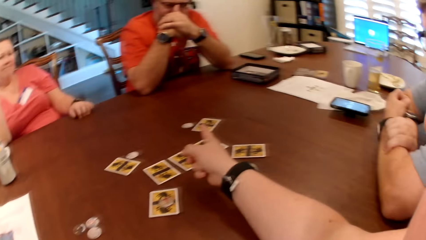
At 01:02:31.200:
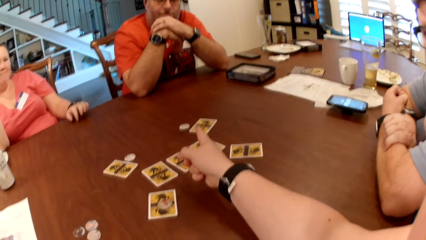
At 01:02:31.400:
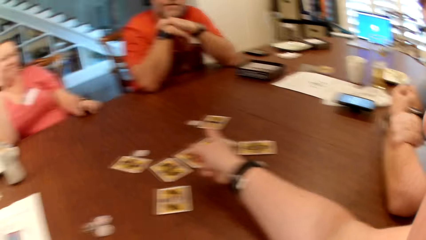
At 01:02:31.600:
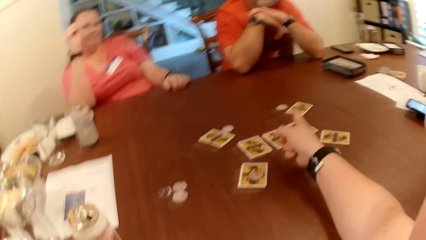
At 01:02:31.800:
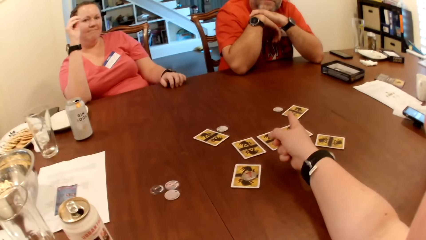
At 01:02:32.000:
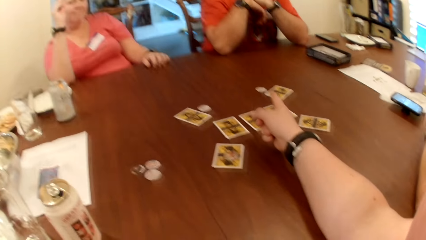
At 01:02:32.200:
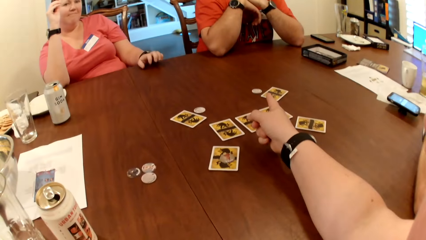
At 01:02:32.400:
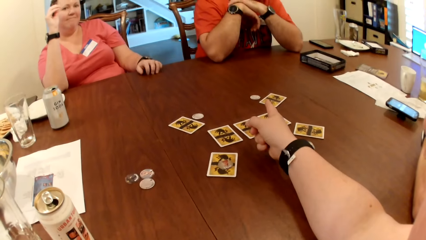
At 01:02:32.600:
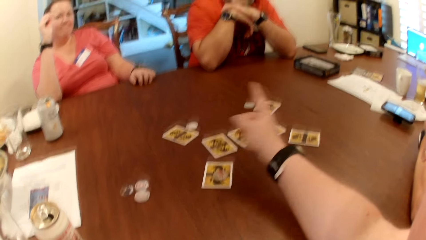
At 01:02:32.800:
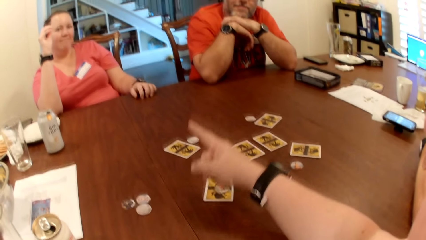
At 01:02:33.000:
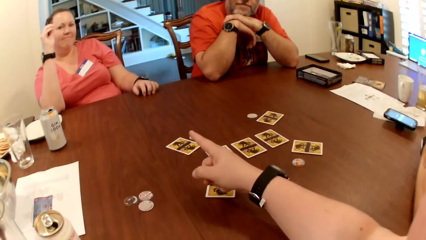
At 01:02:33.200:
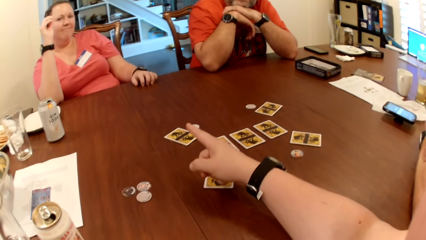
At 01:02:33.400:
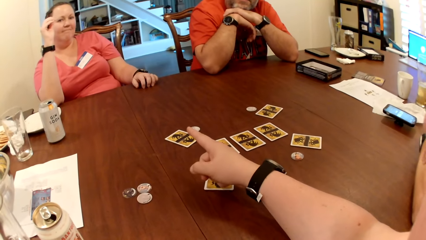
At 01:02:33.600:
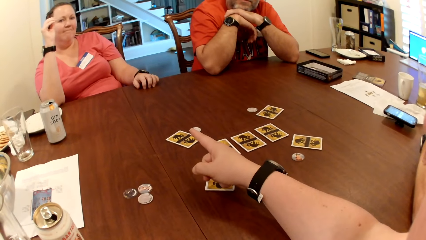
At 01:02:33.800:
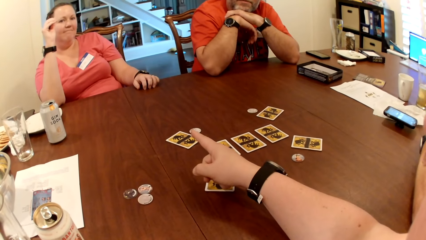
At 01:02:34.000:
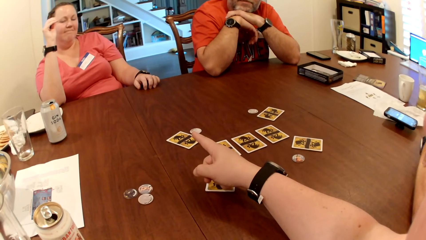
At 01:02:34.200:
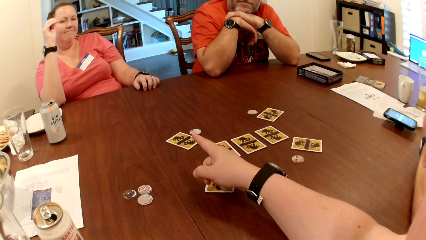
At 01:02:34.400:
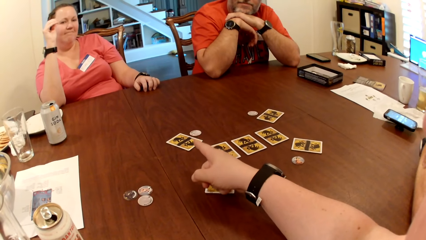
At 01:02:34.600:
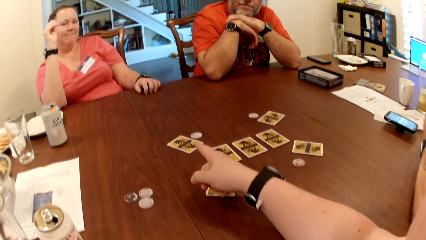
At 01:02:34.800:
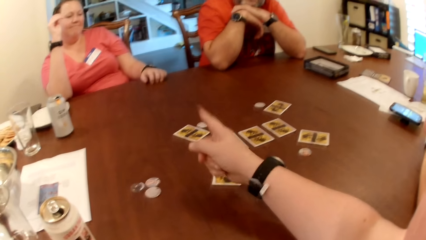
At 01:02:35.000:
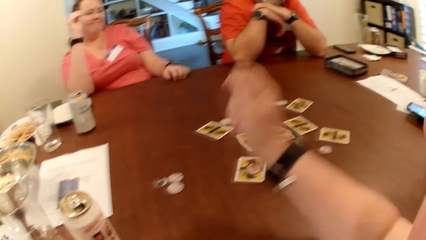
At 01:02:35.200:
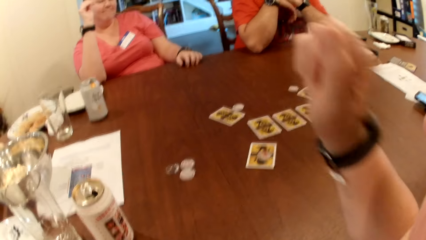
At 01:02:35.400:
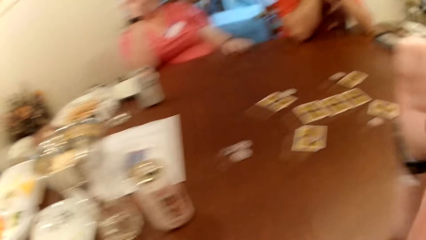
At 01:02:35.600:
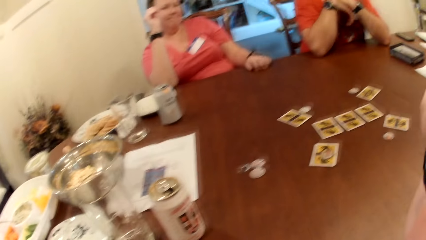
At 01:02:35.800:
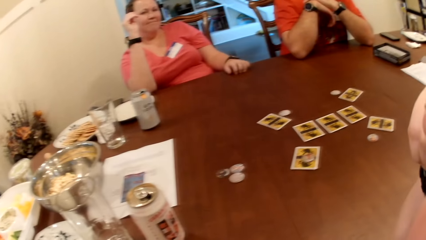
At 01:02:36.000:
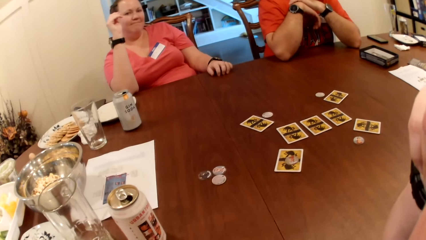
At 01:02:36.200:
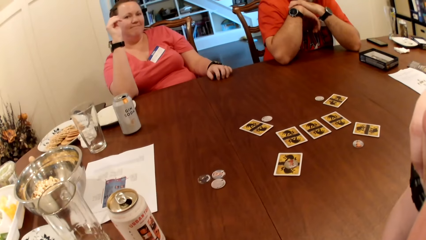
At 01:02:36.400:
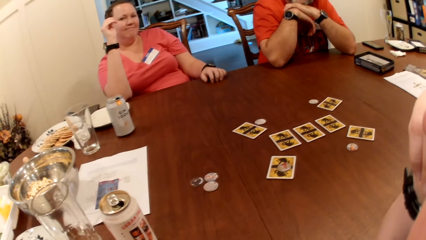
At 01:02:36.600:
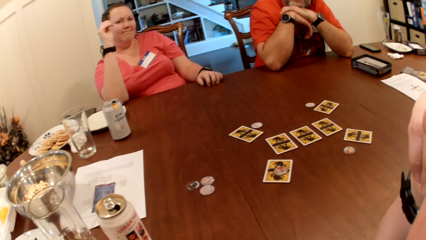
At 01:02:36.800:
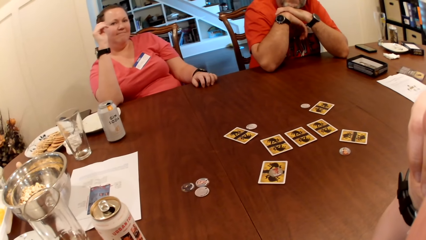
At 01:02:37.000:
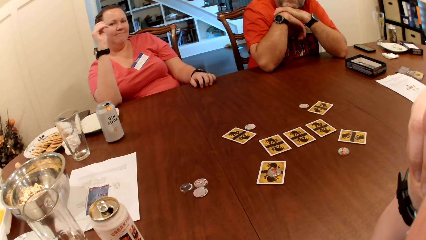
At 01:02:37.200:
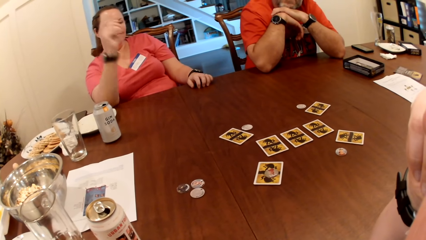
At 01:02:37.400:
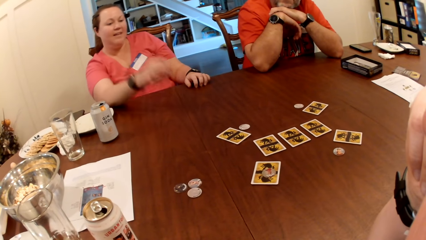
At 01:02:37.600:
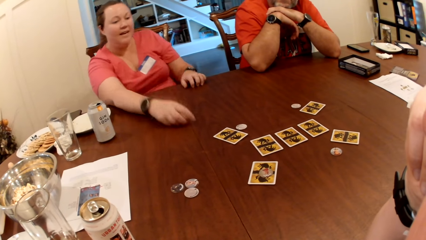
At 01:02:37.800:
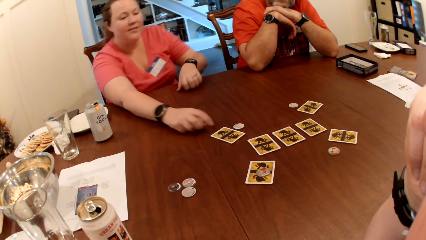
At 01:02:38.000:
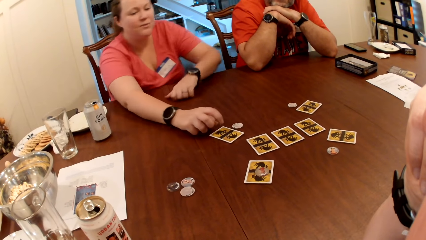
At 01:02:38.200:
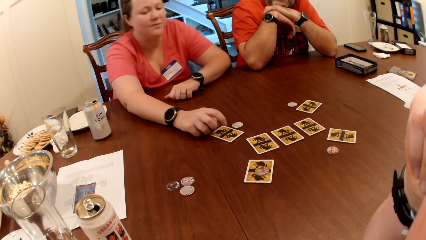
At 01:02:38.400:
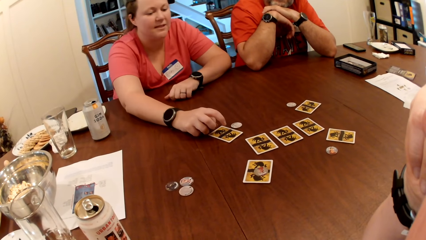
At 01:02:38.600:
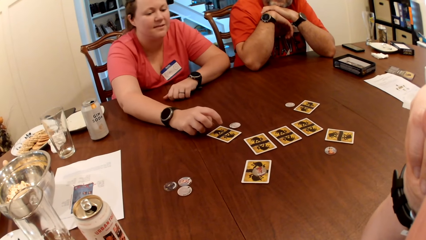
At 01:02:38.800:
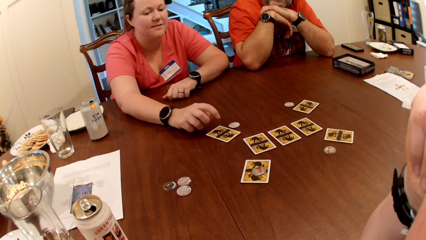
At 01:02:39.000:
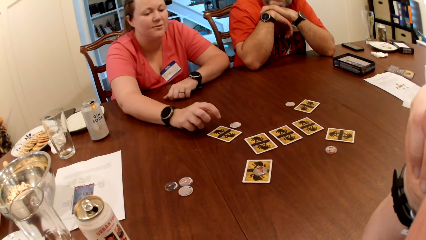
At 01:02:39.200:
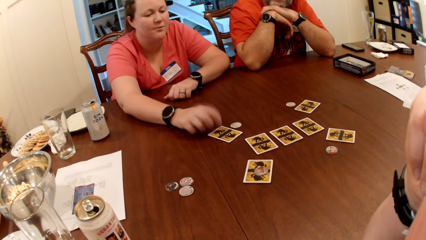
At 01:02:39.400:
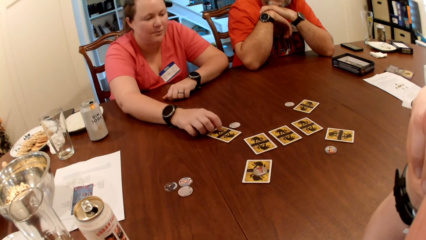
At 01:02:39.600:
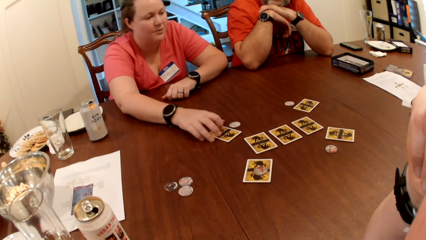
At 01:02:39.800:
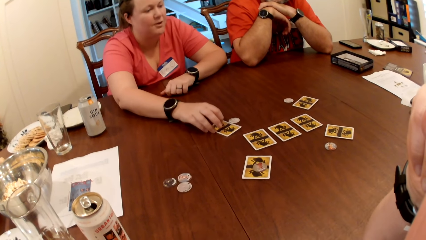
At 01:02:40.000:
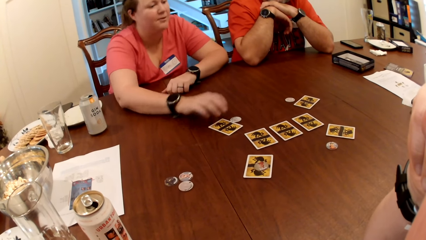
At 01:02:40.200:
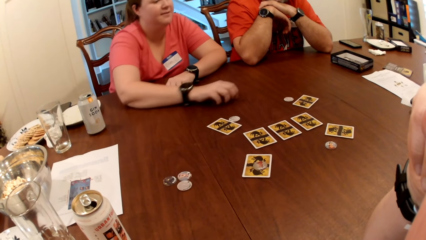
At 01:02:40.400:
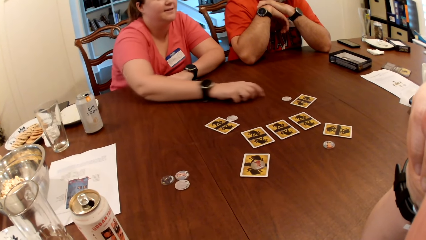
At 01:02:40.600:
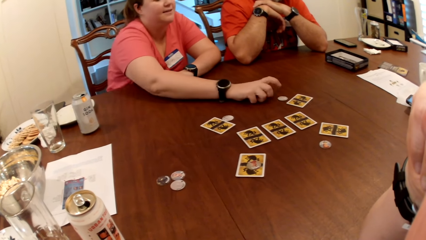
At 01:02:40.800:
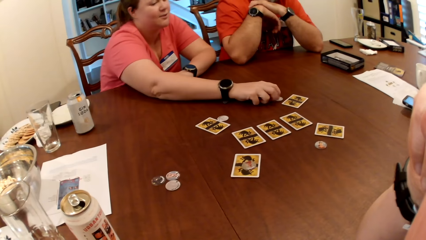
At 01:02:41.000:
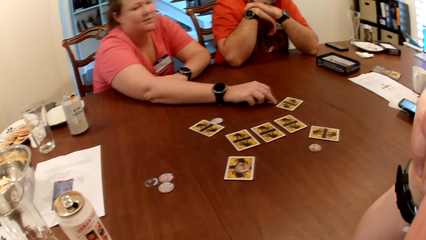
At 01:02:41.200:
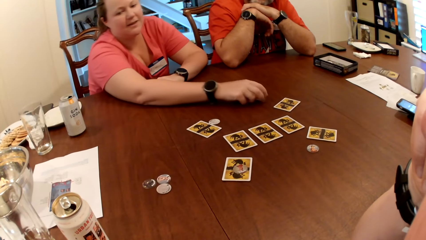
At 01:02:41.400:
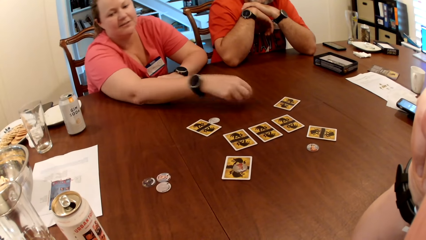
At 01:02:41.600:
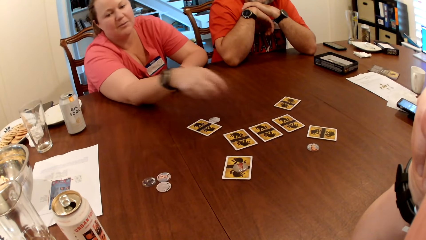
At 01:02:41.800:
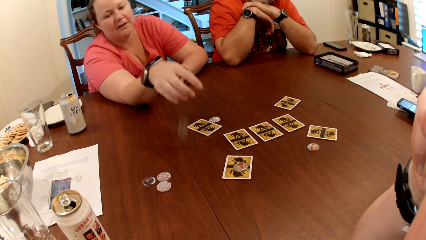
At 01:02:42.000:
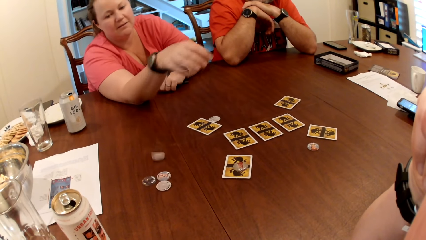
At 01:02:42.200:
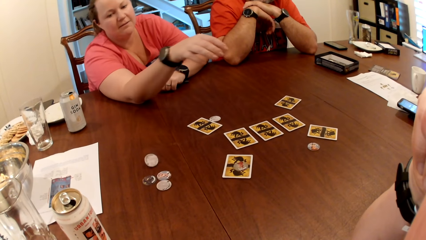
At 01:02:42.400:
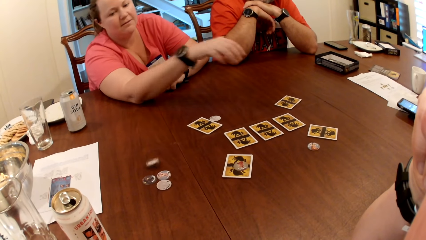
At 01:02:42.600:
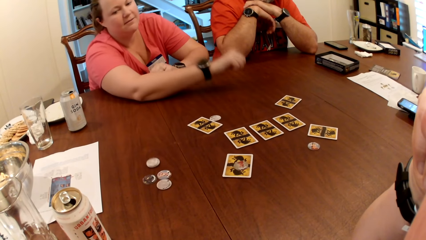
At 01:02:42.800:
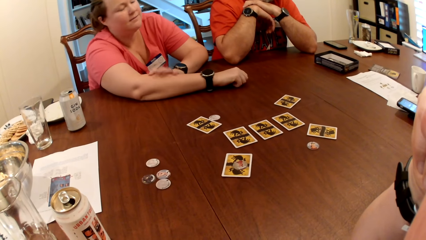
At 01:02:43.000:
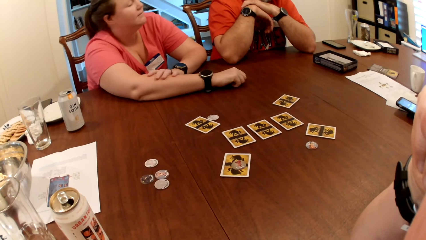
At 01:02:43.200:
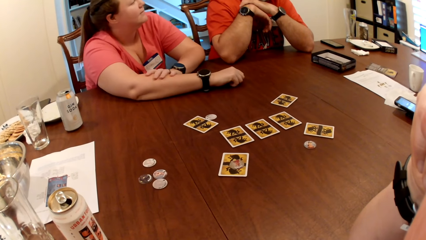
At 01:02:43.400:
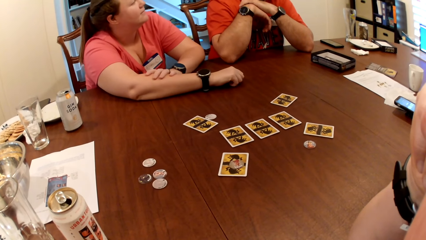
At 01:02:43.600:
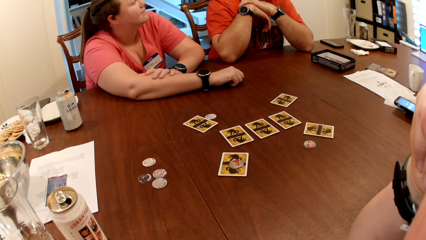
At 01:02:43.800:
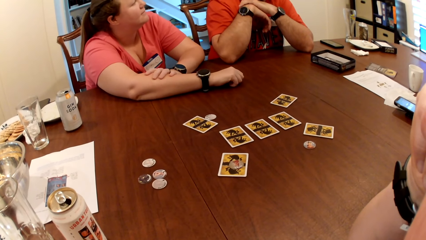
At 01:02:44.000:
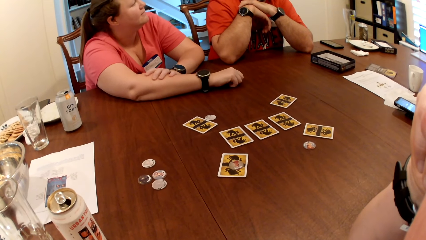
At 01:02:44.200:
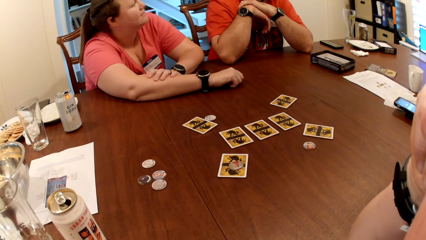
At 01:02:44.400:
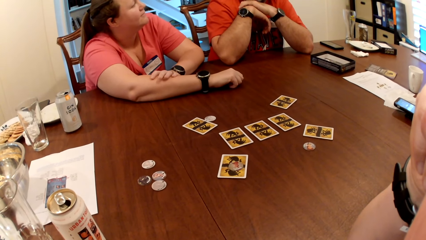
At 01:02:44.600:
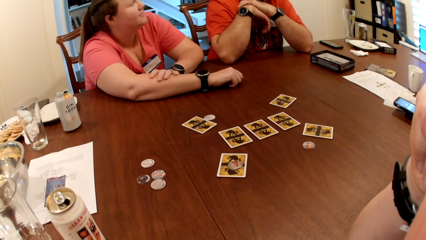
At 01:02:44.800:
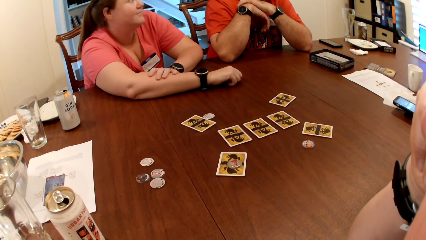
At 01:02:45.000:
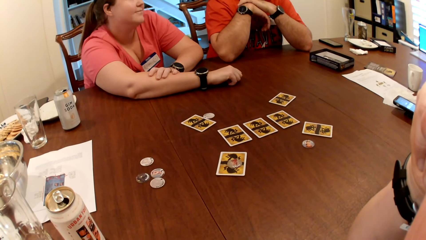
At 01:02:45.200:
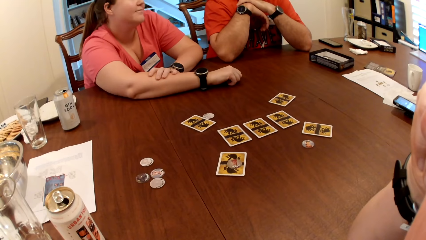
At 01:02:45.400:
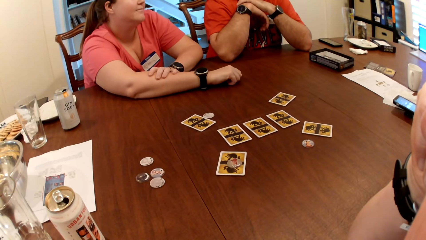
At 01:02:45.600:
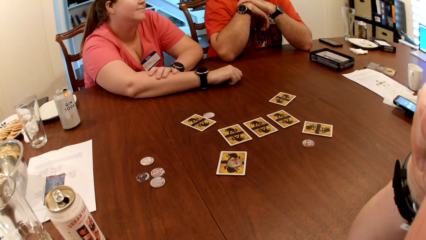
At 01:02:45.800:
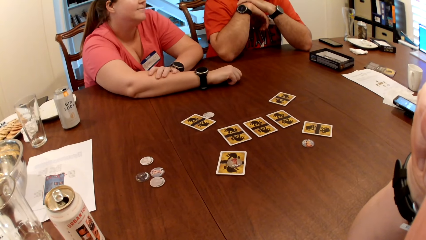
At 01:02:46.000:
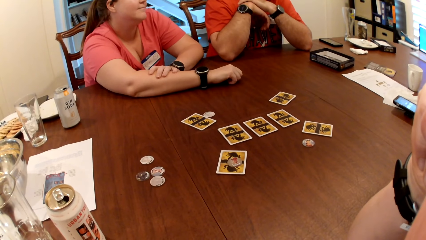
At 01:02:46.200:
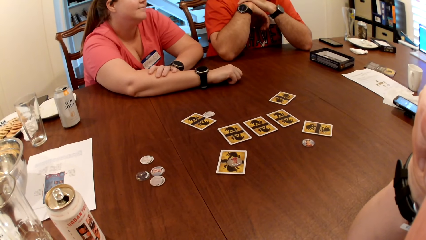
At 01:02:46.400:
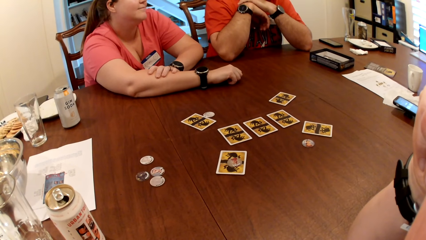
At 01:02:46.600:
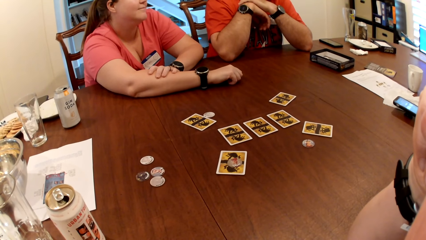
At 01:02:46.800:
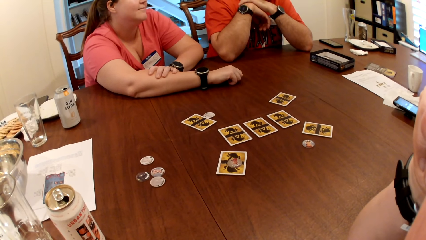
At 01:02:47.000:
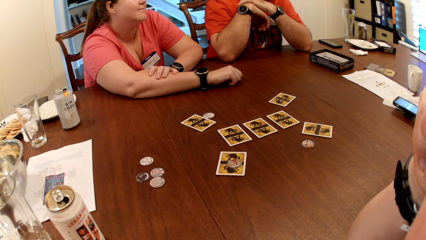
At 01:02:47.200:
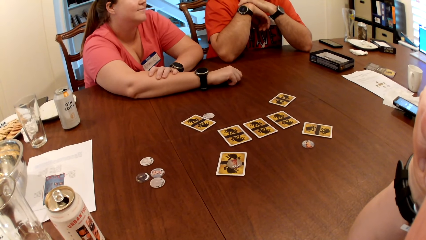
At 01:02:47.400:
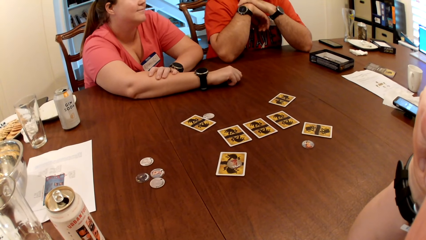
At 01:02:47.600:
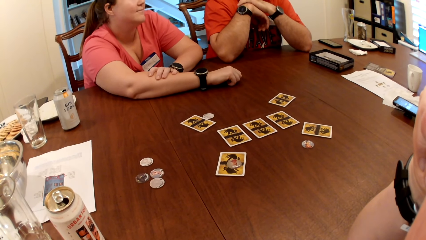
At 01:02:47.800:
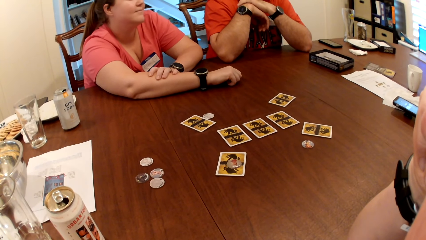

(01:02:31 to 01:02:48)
The camera wearer points a finger at a lady. They talk to the lady. The lady touches the card on the table with her right hand. The lady grabs the cards on the table. The lady touches the card token on the table with her right hand. The lady picks up the card token on the table with her right hand. The lady moves the card on the table. The lady throws the card token on the table with her right hand. The lady drops her right hand on the table. The lady looks at a person. A man interacts with another man, the lady and the camera wearer.
